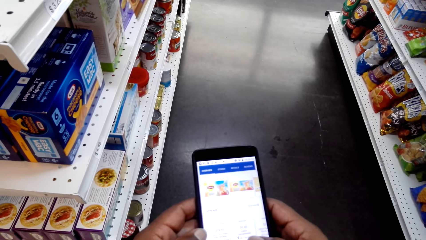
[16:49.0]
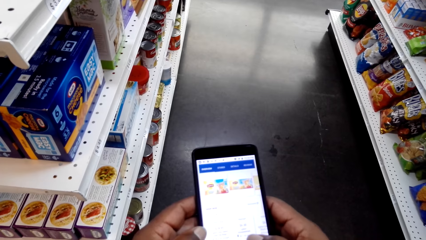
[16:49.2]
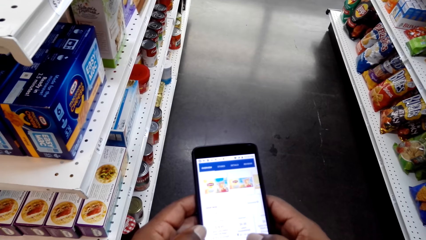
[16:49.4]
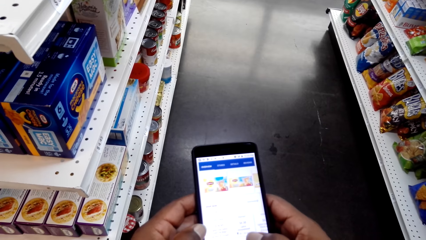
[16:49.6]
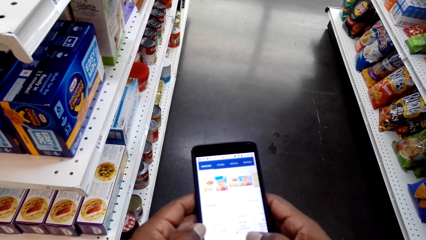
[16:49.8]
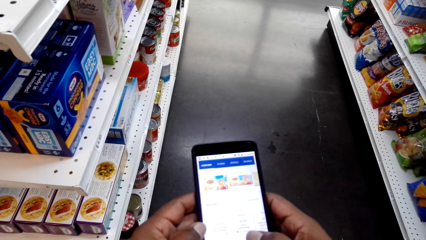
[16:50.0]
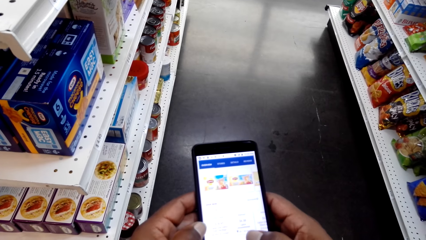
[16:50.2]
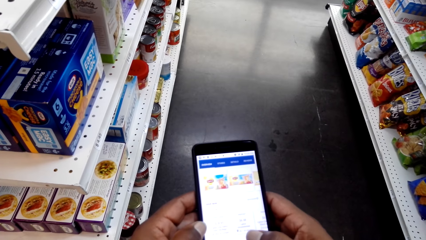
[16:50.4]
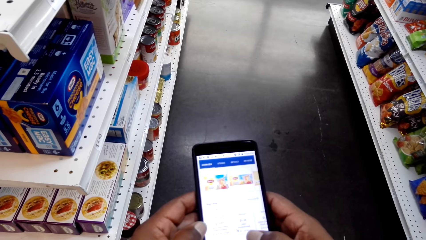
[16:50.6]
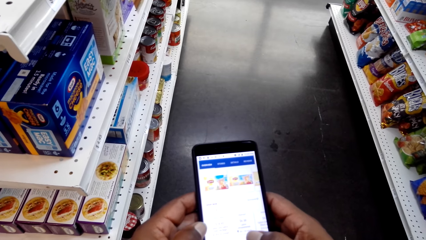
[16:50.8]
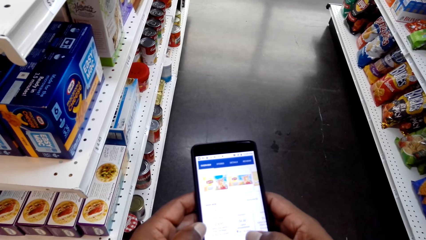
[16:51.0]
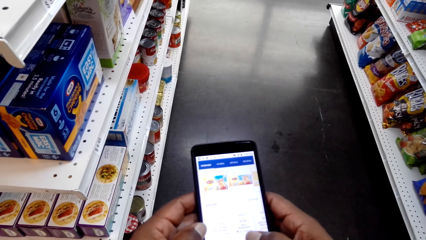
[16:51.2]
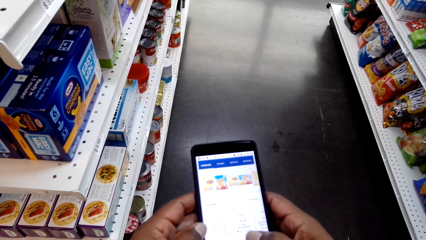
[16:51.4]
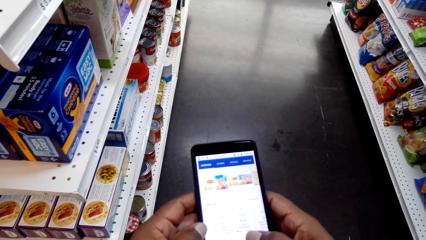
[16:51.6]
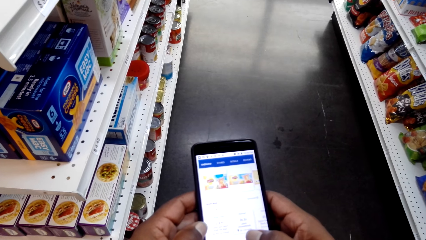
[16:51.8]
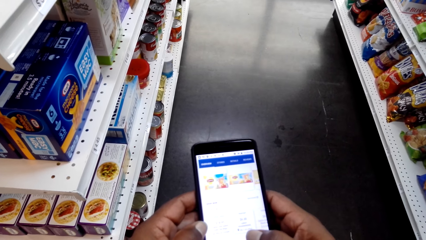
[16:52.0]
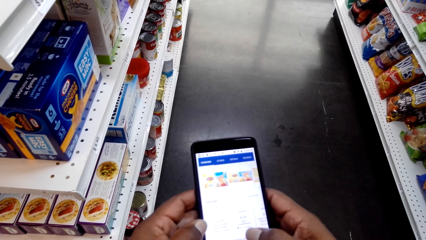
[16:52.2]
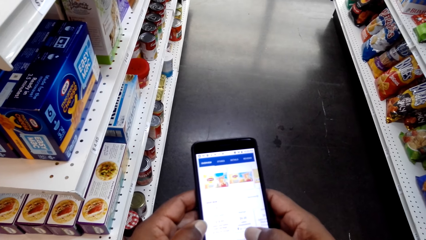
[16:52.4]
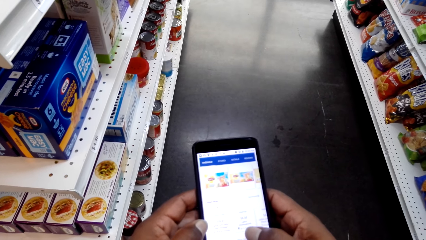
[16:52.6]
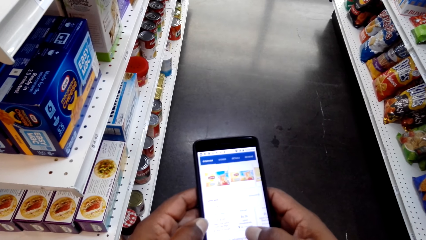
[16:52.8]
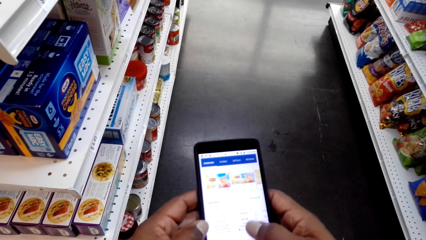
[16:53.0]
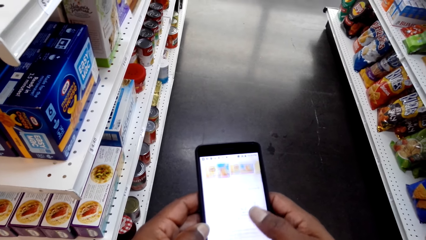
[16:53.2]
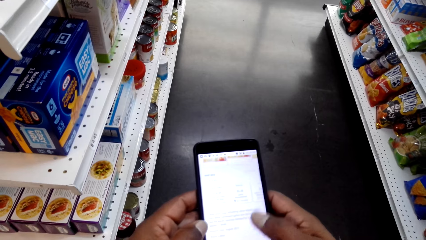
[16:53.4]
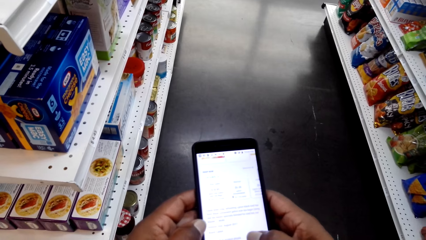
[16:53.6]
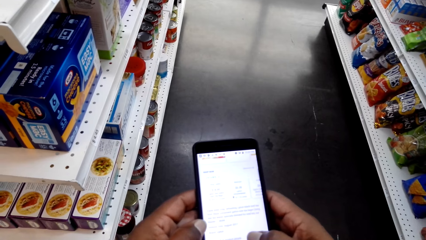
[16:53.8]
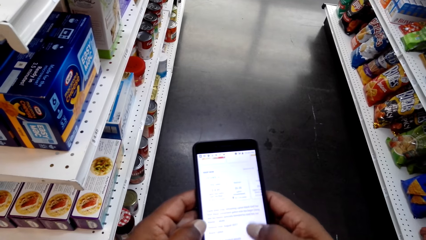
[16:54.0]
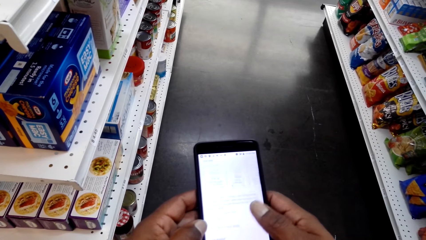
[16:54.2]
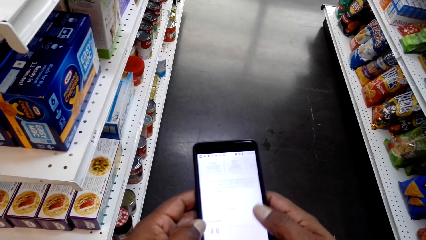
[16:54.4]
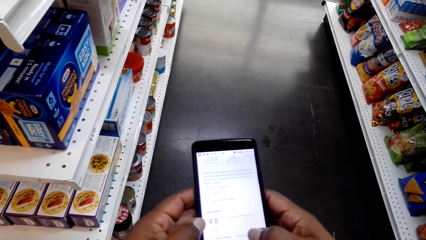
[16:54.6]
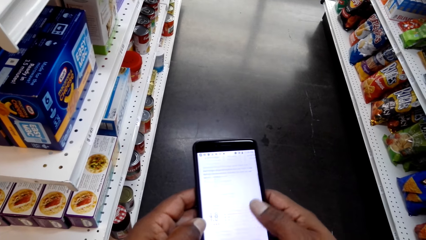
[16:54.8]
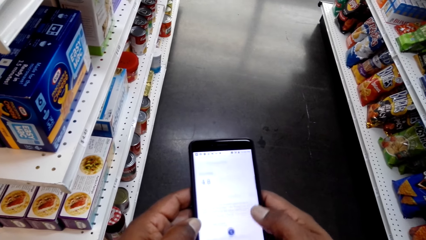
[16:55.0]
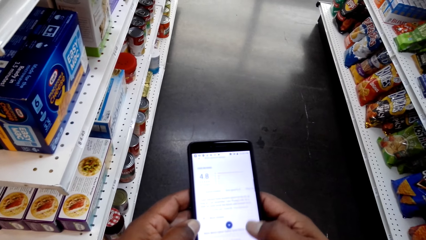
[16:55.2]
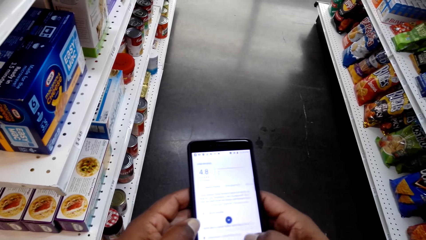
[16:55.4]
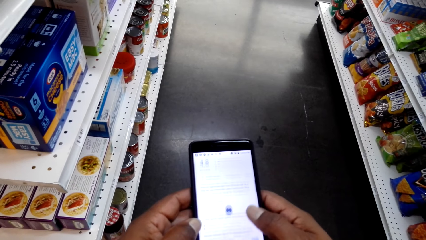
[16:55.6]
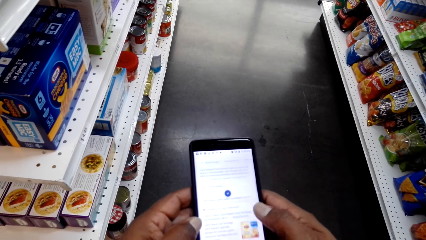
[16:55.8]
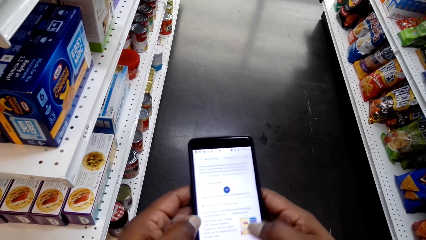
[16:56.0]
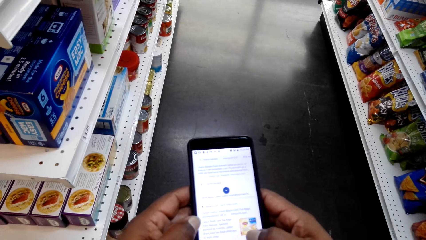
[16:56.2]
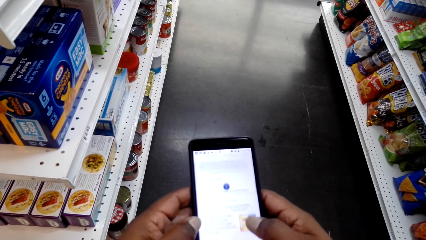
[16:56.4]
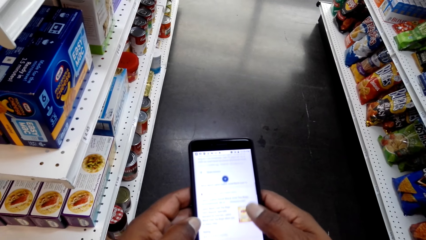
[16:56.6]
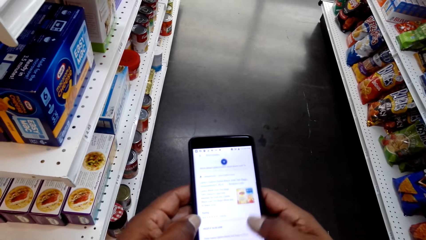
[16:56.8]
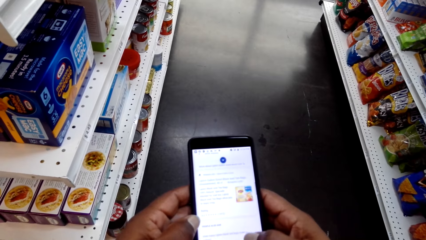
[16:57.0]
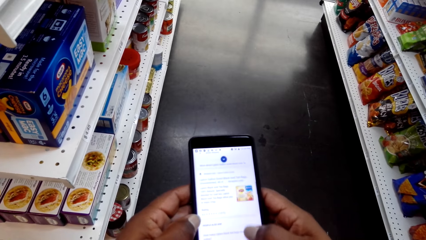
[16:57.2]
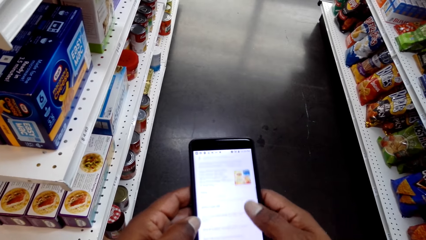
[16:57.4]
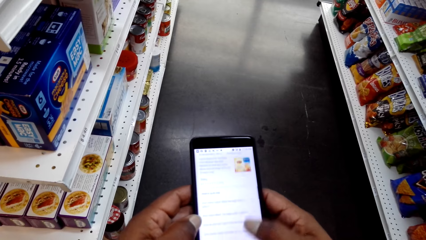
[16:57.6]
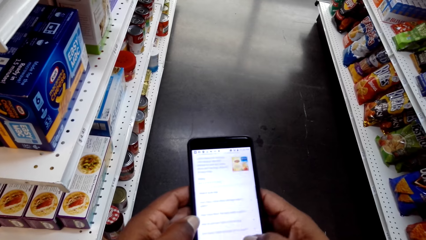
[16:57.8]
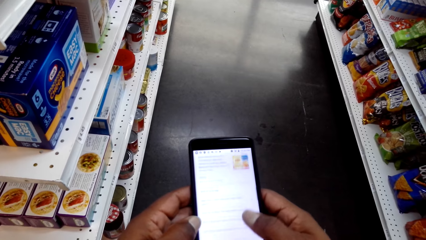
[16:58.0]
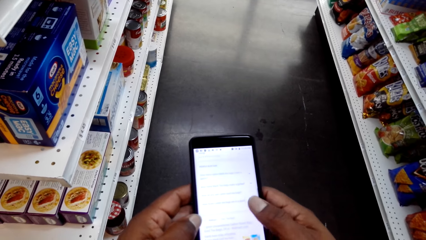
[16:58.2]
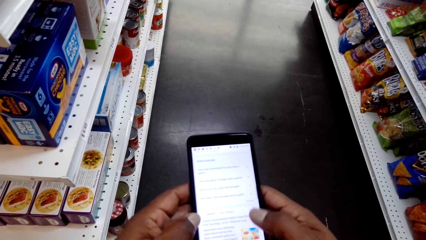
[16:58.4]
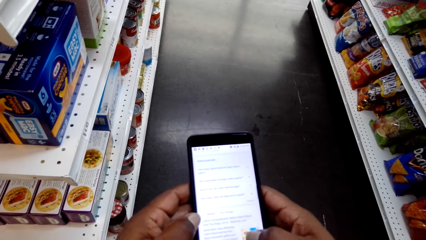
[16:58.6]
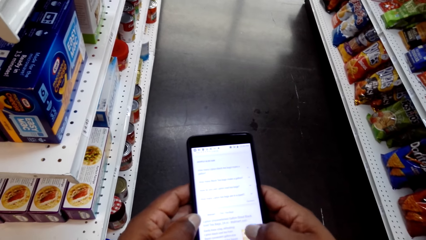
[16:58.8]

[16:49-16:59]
The camera wearer looks at the phone. They scroll the phone with the right hand.

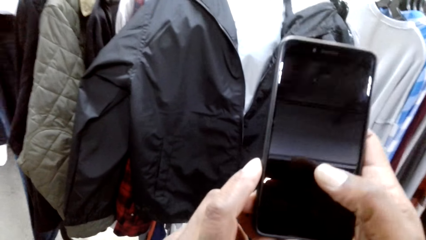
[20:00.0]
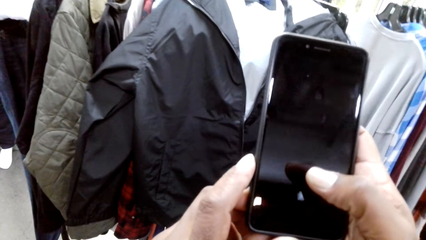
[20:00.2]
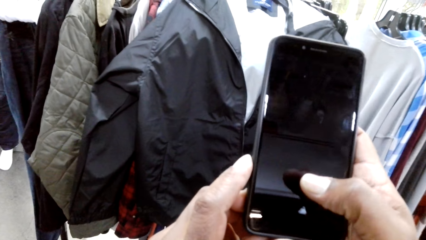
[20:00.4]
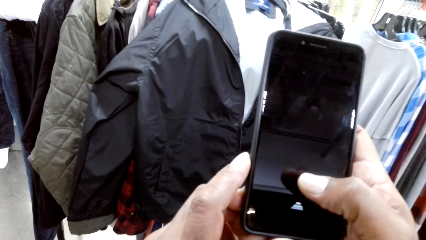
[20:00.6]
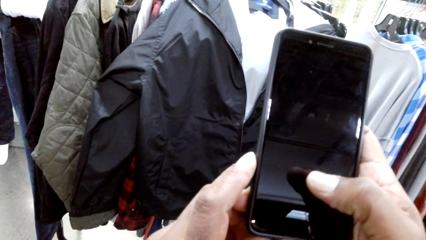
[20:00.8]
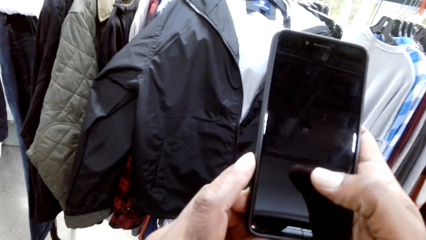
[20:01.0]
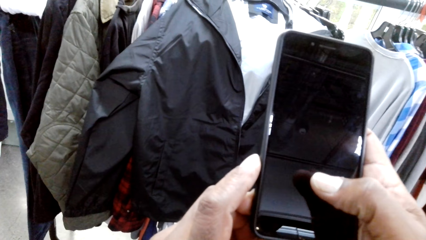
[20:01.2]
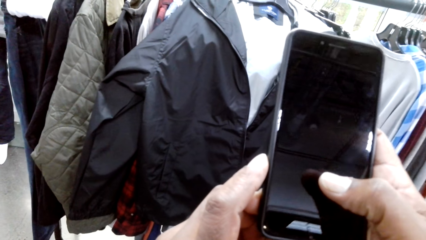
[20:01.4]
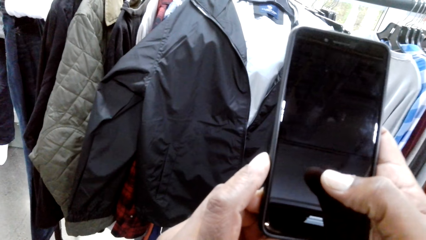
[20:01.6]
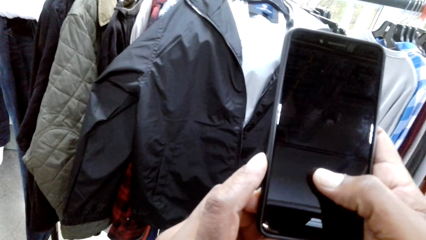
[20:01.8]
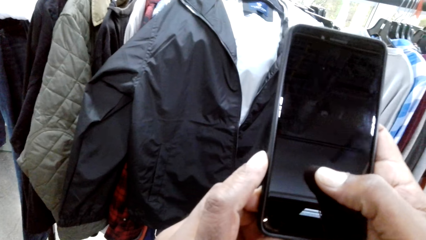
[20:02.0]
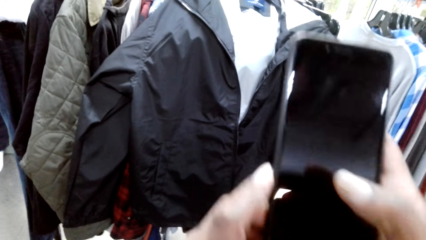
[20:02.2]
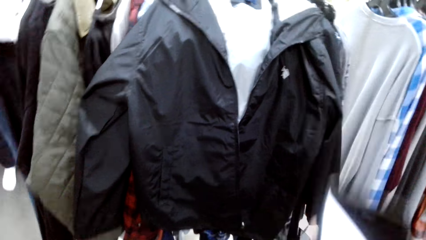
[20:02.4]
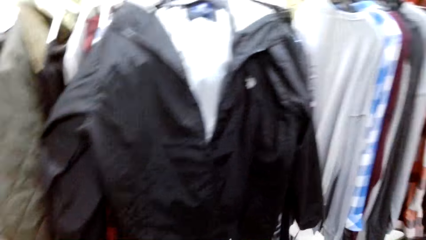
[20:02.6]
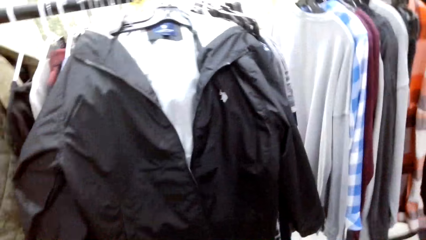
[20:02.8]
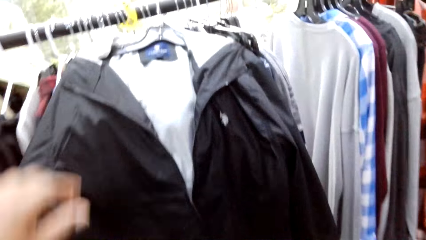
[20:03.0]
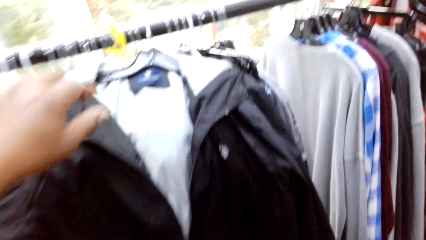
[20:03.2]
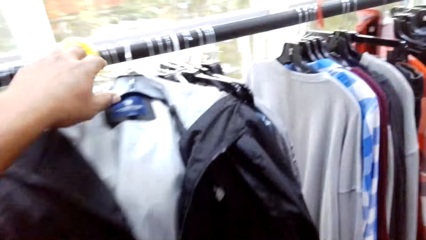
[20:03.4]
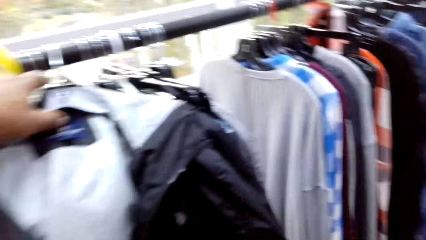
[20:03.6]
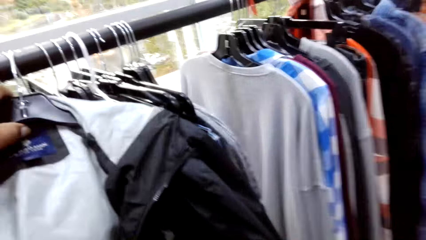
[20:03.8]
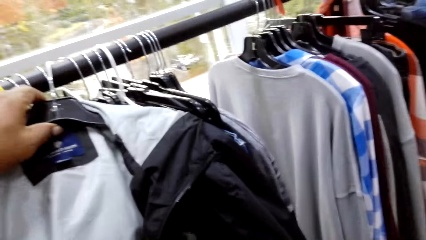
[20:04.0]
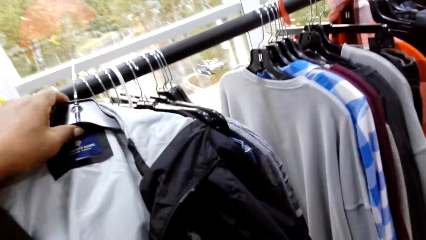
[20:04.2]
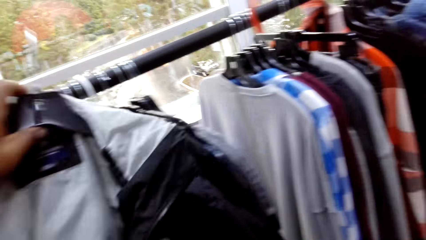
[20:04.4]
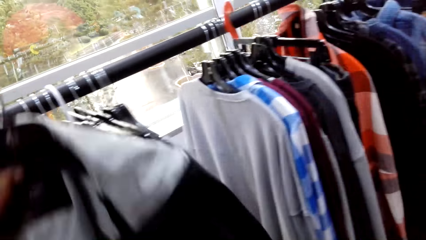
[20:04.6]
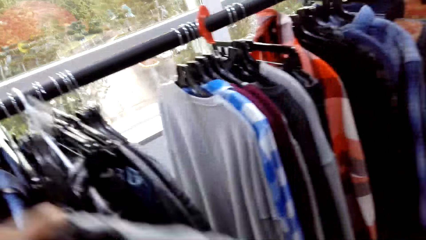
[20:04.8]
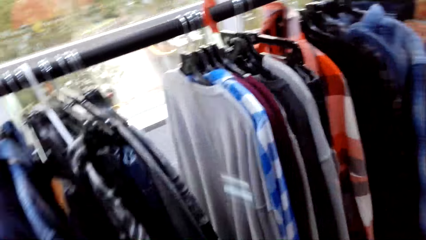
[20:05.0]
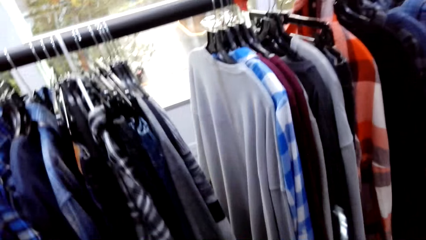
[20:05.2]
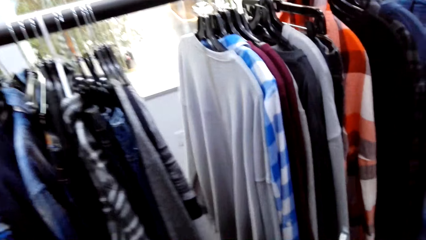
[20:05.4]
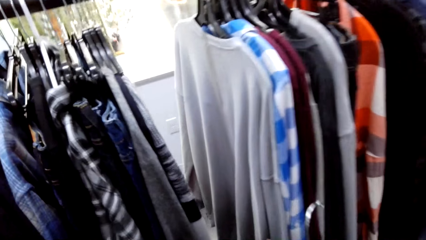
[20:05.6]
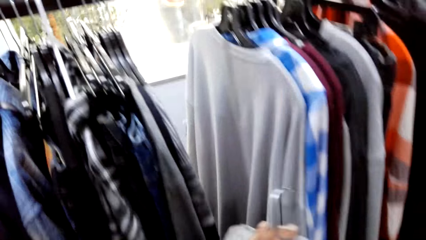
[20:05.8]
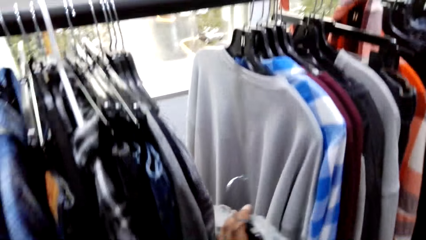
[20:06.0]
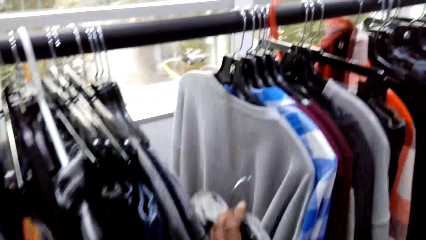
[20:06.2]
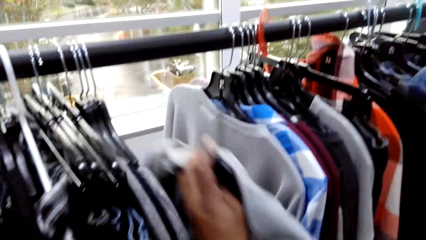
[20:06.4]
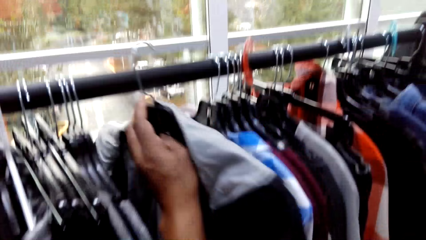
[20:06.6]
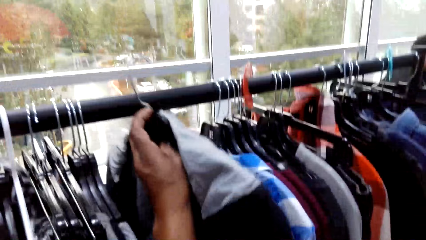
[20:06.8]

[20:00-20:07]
The camera wearer operates the phone. They take a picture of the jacket. They unhook the cloth from the stand.
